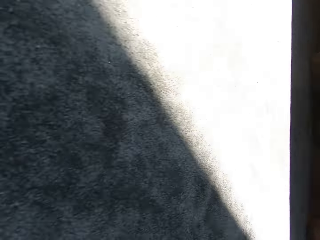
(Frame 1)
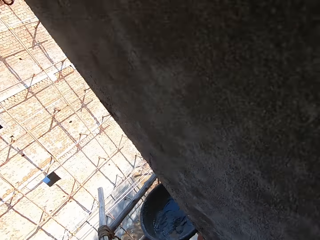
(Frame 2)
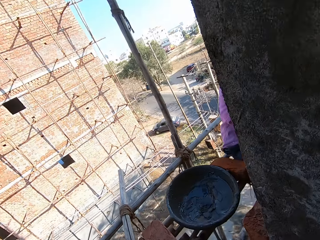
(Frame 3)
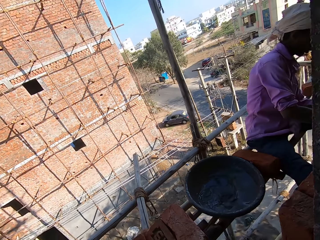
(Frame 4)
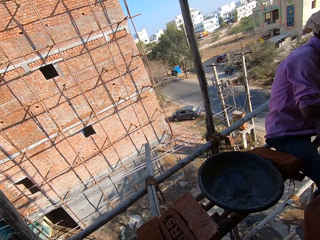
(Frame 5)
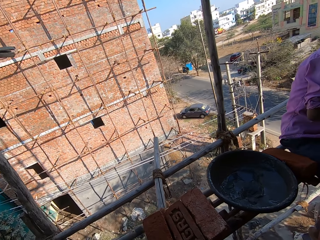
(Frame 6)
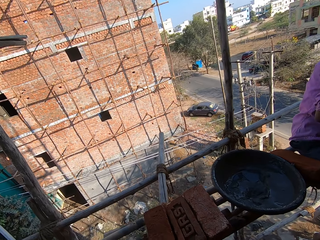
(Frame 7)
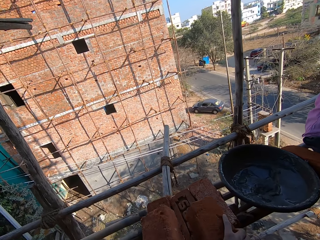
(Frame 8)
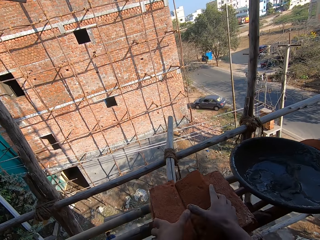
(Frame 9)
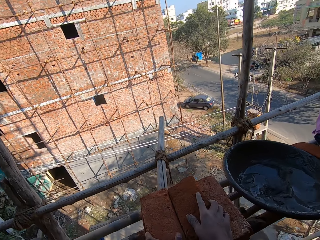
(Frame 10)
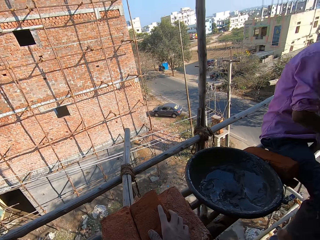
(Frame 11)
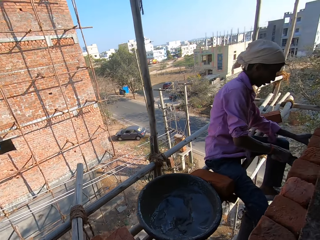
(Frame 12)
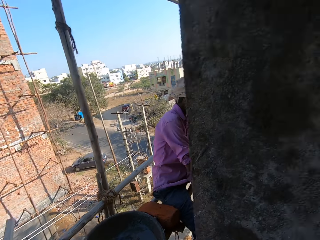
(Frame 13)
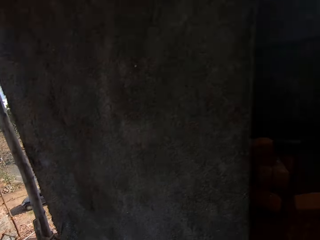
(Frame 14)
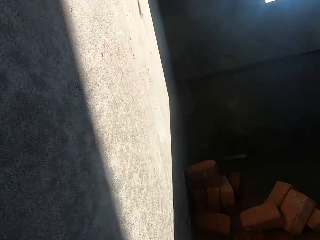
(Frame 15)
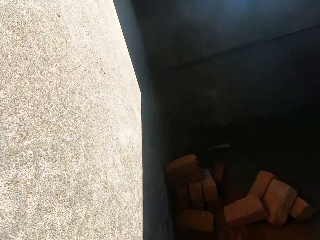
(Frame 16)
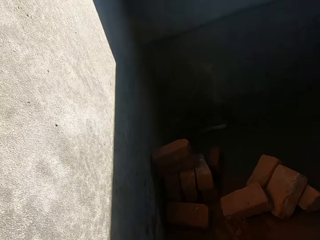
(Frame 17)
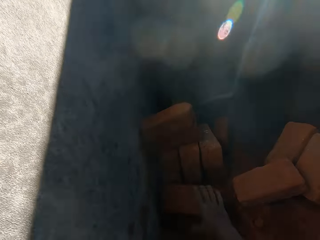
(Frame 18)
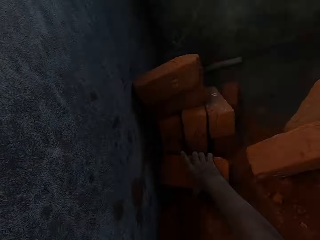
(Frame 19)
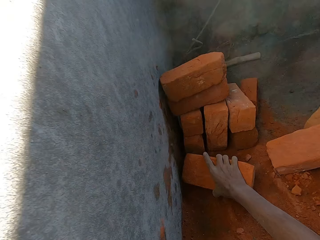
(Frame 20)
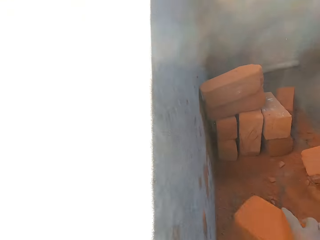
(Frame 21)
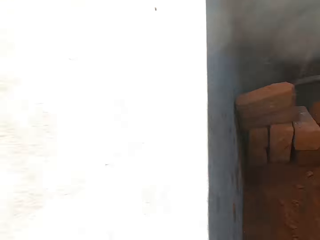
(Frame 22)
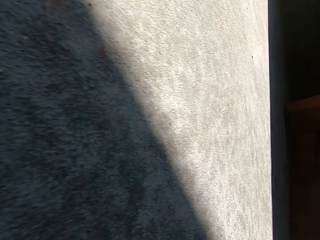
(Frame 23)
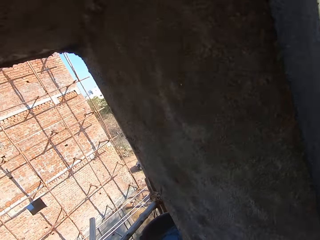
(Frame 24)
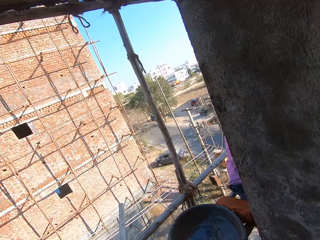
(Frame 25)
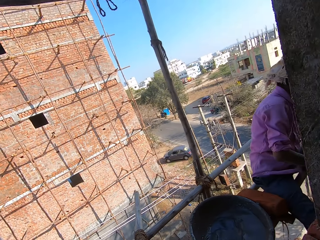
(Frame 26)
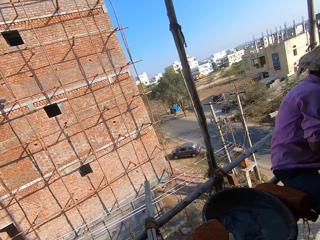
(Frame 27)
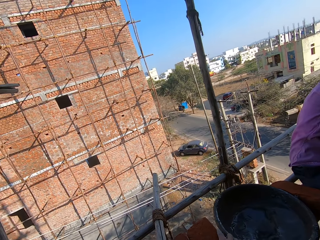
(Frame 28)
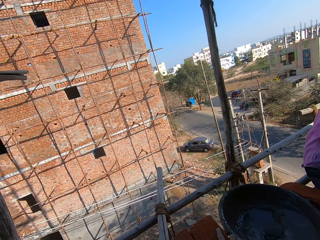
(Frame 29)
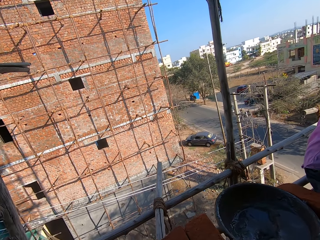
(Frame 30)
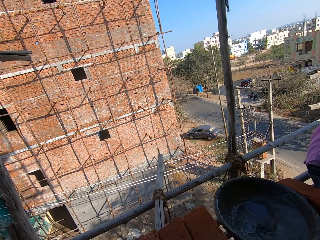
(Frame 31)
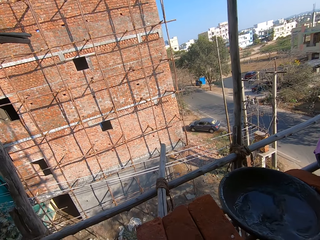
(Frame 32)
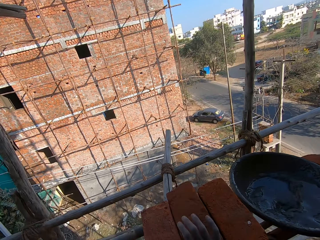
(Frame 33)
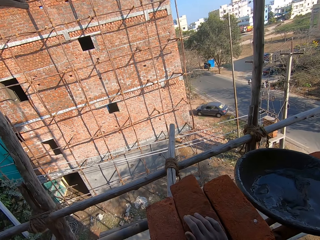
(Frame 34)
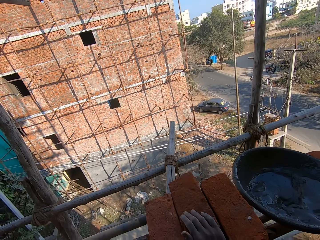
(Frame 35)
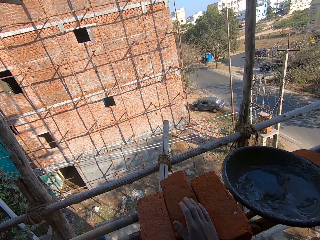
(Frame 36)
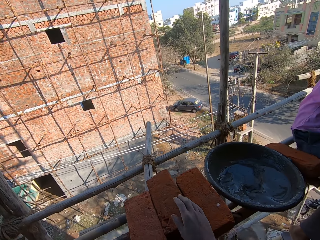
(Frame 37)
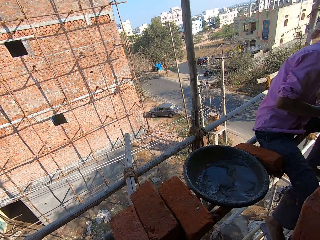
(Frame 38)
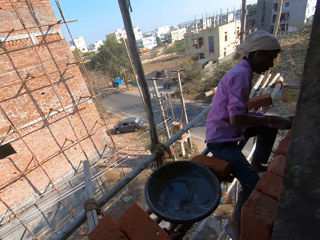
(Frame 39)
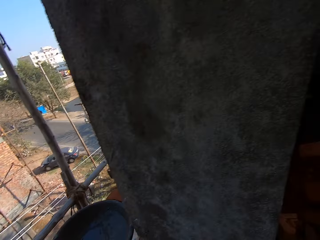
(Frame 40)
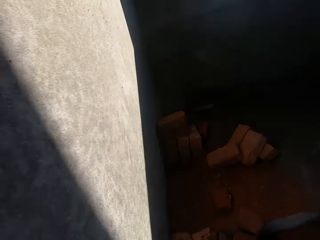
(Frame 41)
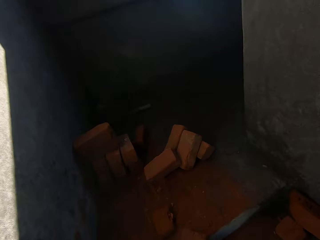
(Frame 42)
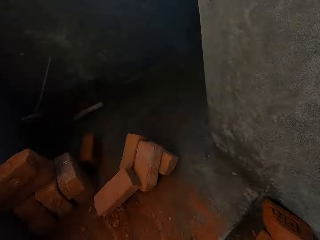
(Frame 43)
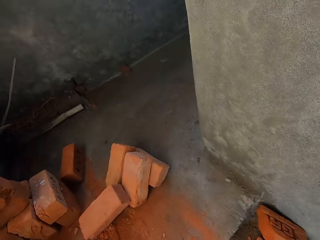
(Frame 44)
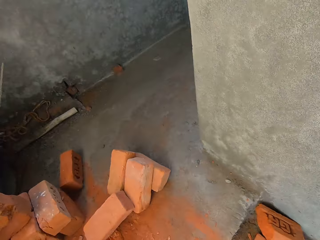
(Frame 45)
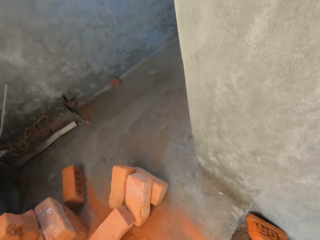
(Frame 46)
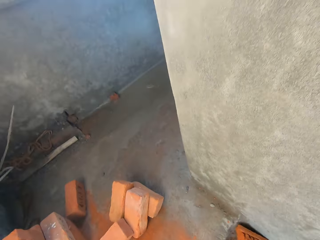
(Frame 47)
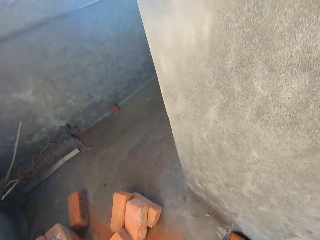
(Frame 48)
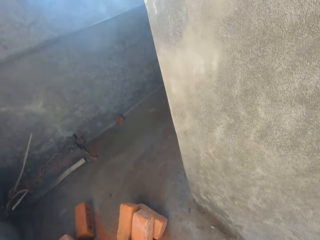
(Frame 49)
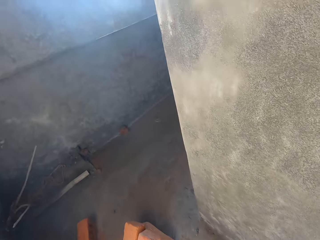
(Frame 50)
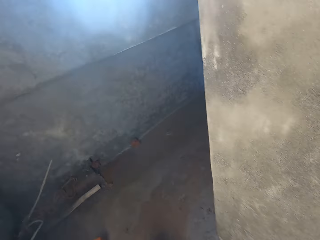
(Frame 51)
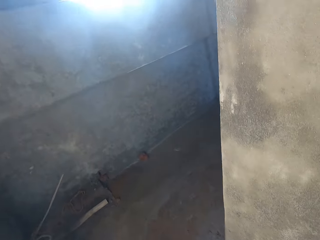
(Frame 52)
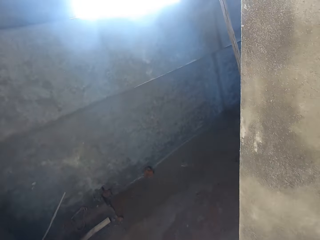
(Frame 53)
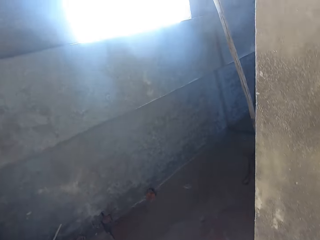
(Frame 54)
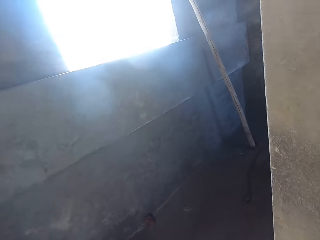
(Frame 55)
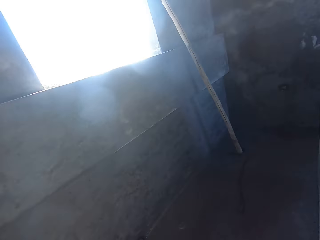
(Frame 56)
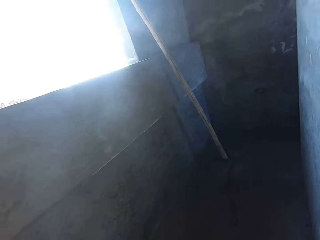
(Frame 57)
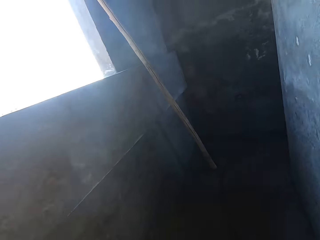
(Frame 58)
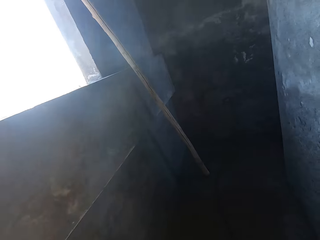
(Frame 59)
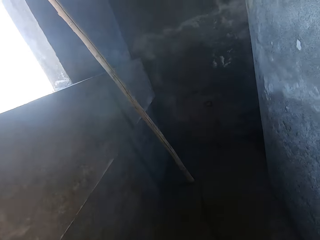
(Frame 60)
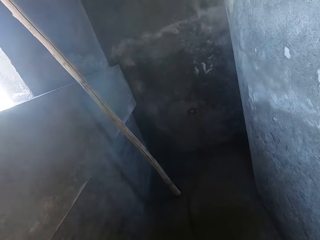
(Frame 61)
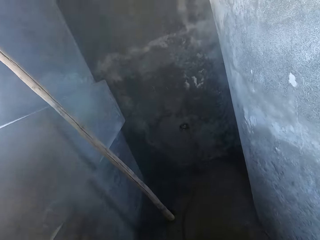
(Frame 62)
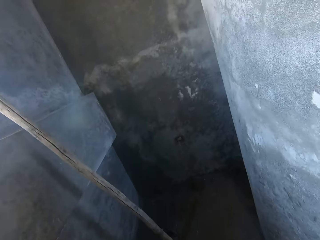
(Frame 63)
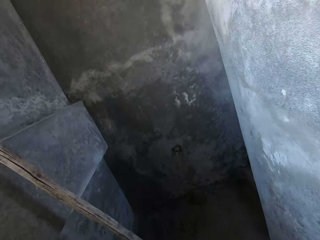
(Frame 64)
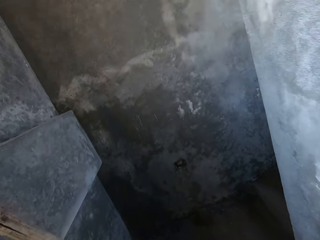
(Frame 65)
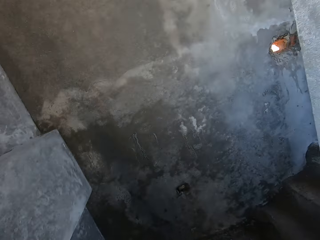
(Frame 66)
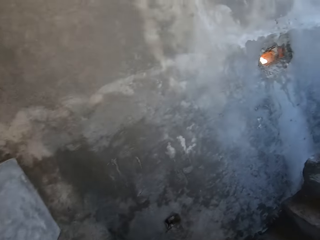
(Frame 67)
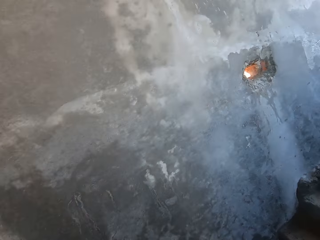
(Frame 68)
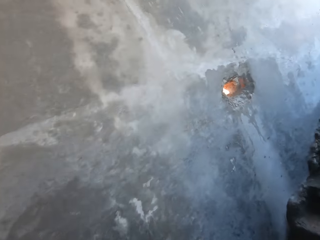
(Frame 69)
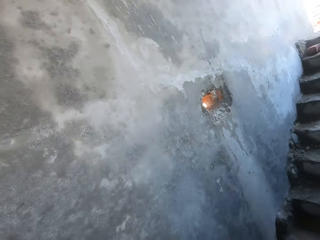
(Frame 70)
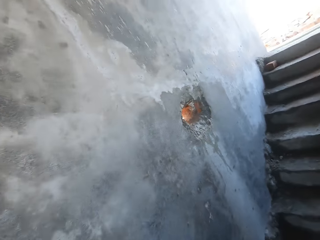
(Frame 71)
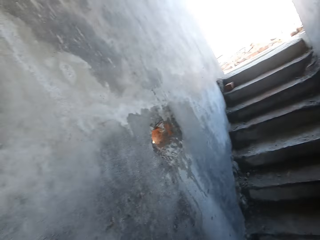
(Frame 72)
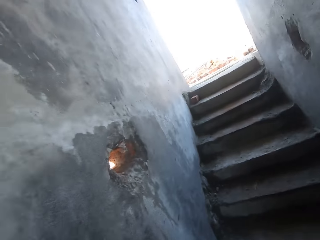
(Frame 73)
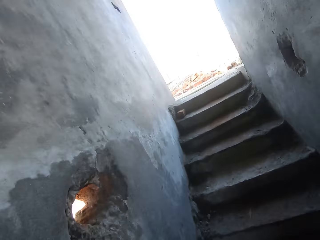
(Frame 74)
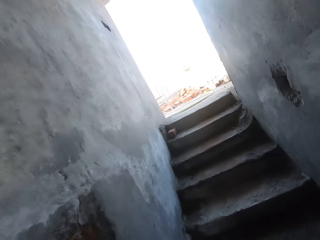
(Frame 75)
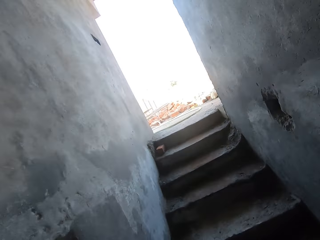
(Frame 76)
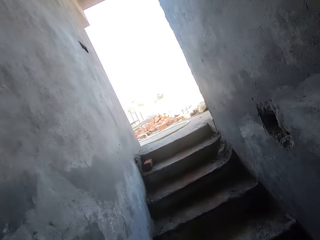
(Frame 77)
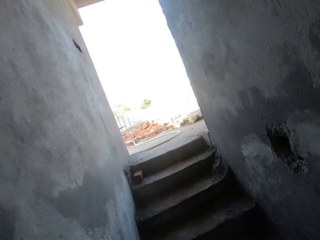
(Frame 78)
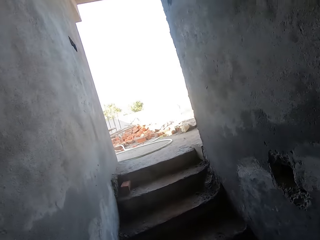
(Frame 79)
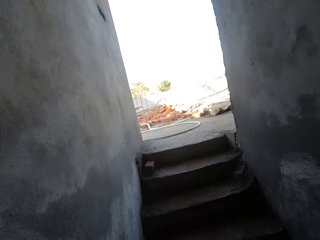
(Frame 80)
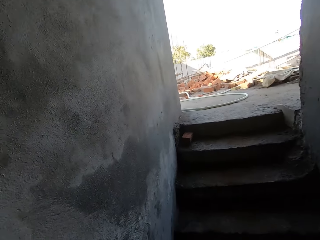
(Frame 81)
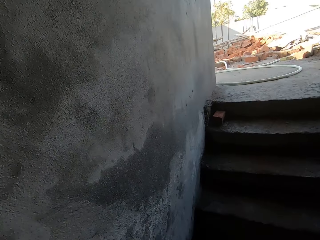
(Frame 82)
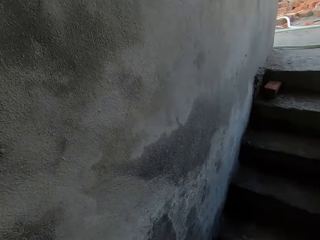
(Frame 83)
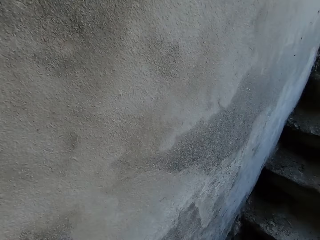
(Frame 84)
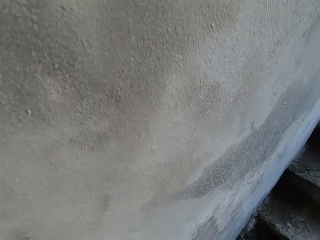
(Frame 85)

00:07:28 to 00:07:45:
The camera wearer drops the brick on the support with his hands. He picks a brick with his right hand. He drops the brick on the support with his right hand. He walks forward in the construction. He sings.

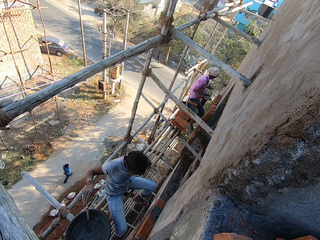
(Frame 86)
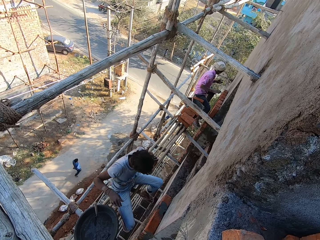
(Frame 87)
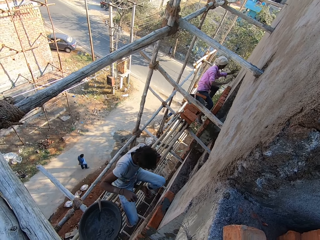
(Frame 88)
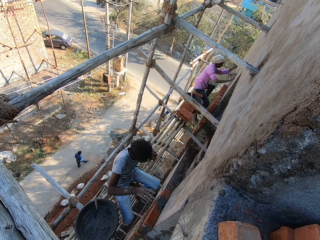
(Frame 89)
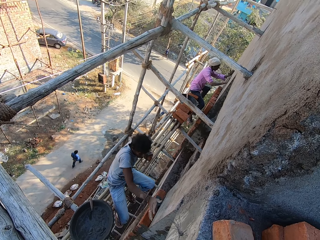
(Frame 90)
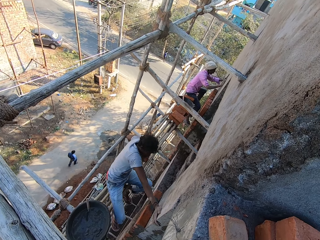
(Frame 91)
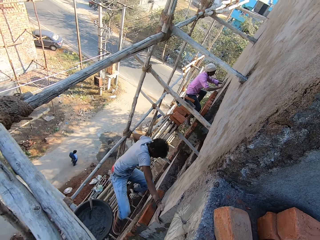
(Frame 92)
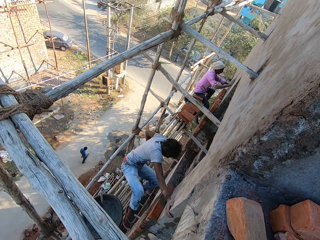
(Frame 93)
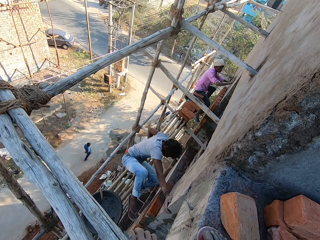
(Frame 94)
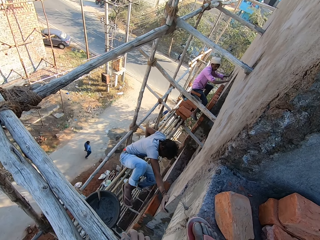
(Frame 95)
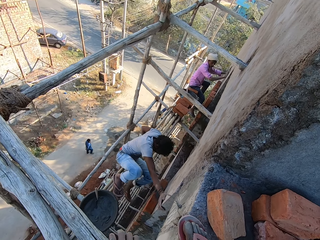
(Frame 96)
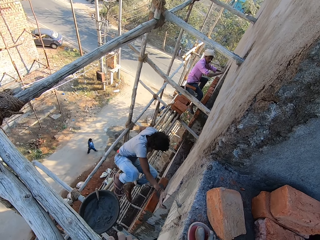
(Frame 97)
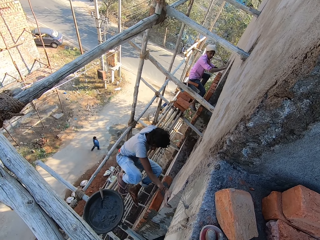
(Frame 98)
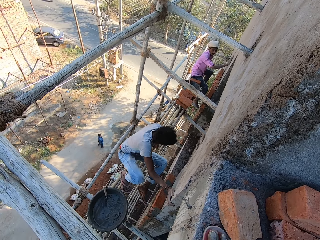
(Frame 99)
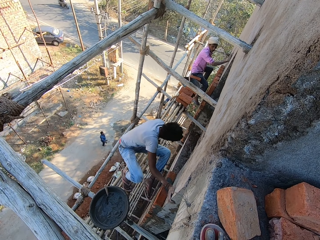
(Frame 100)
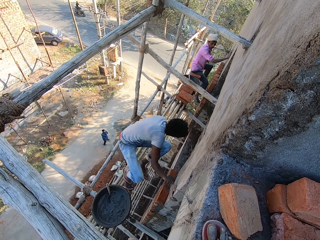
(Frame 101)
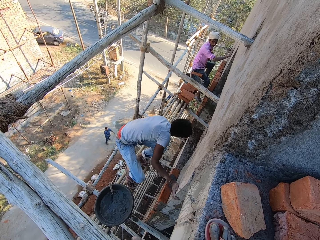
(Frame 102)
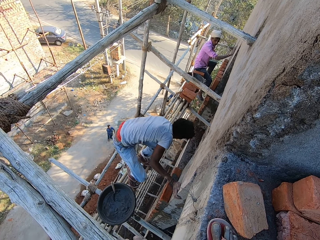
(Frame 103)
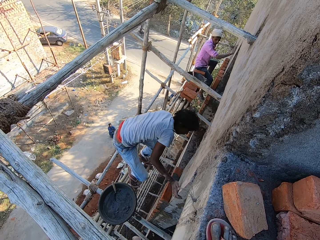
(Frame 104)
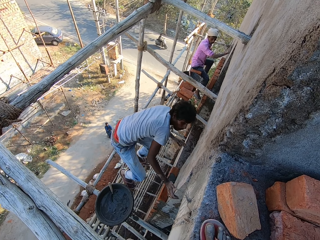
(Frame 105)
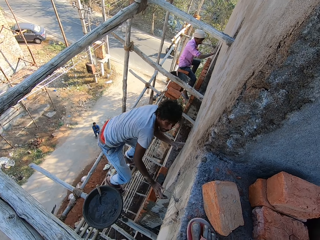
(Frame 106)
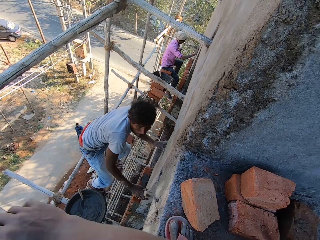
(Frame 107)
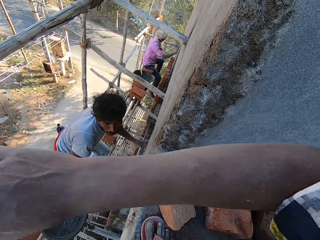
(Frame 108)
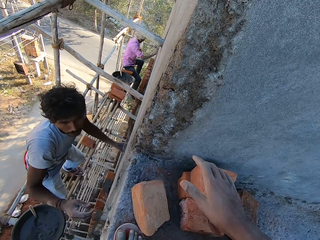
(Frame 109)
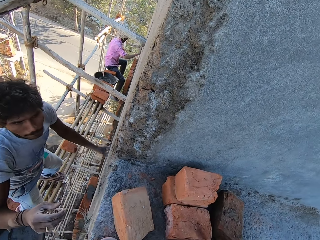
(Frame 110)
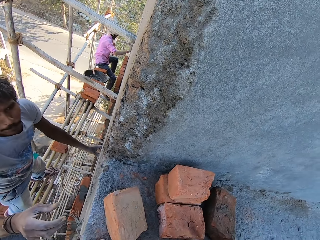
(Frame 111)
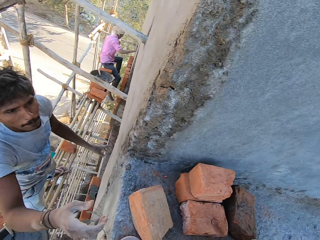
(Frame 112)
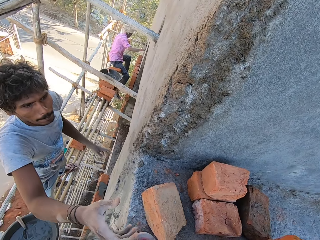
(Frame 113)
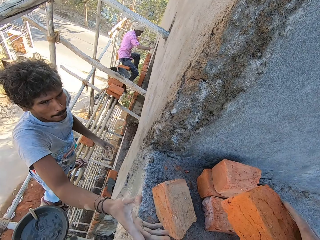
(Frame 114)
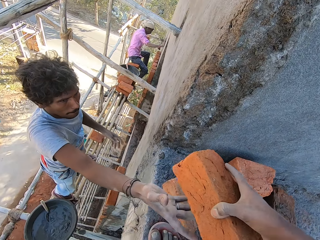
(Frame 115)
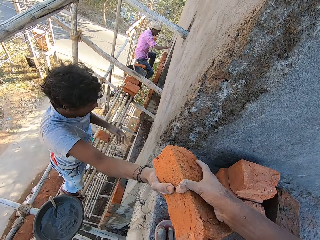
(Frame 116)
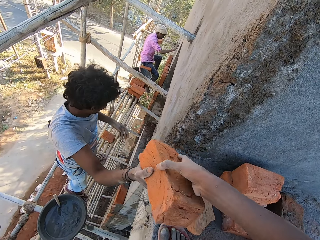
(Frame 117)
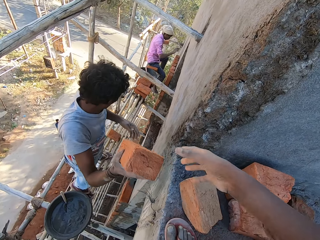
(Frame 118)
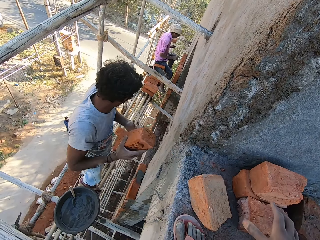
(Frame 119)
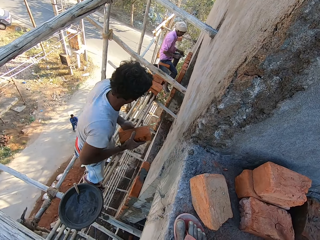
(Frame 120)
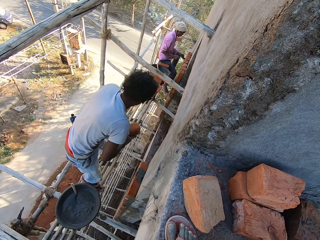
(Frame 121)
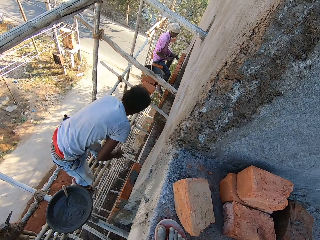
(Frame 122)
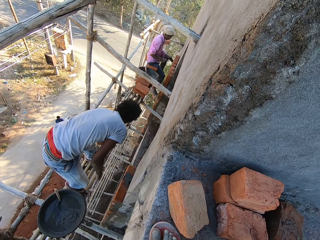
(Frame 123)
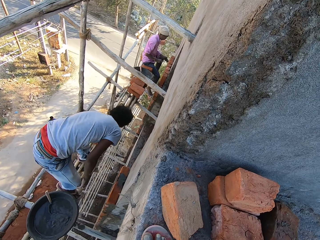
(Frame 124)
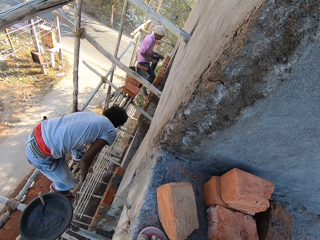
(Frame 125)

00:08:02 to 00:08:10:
A man stands on the support. The camera wearer picks a brick with his right hand. He hands the brick stone to the man.
